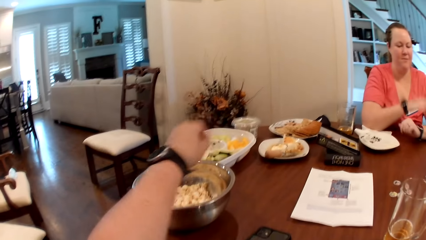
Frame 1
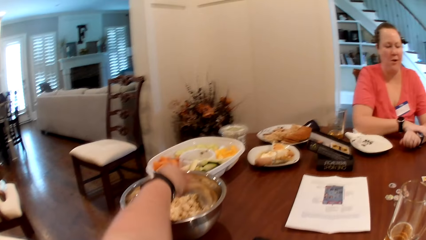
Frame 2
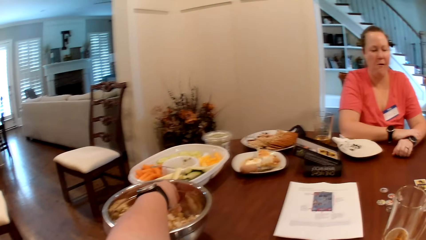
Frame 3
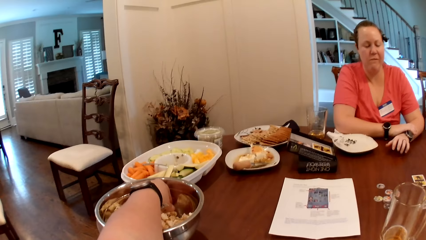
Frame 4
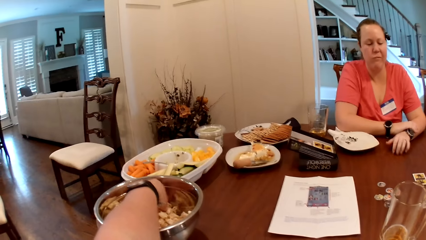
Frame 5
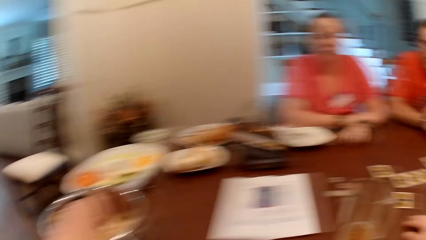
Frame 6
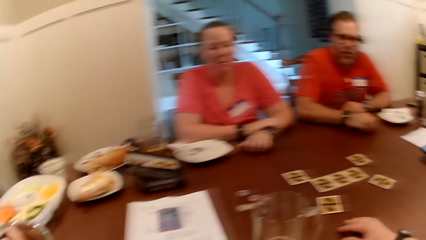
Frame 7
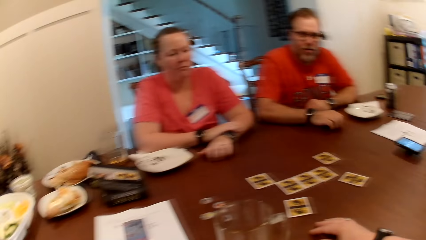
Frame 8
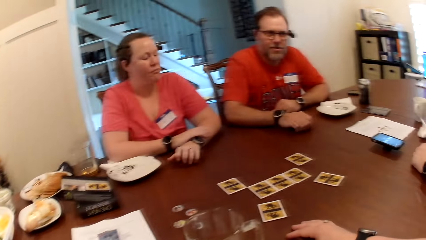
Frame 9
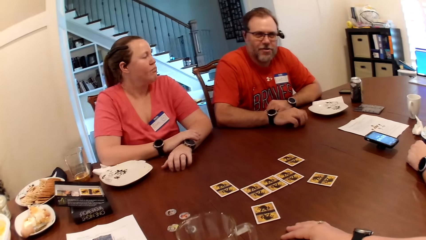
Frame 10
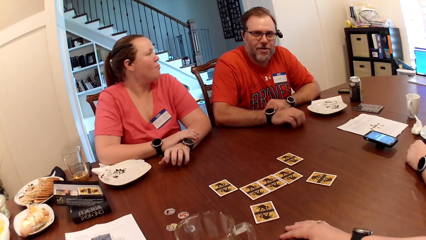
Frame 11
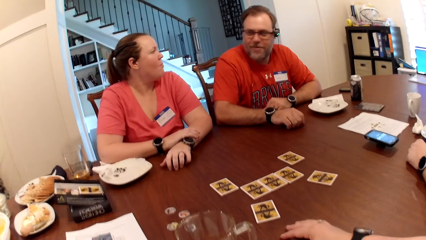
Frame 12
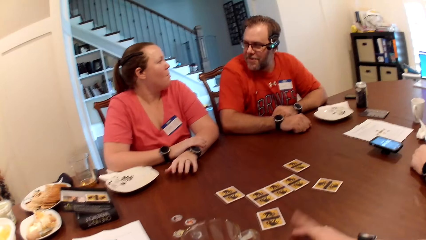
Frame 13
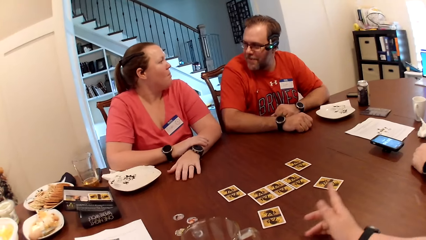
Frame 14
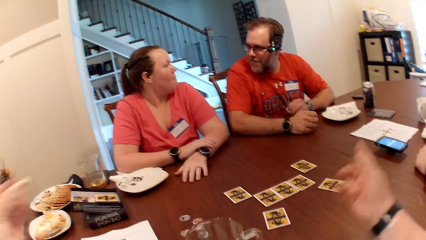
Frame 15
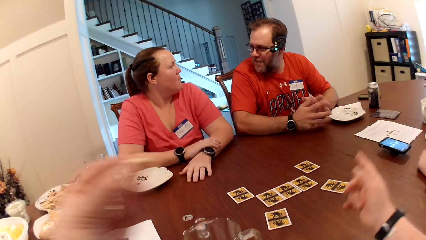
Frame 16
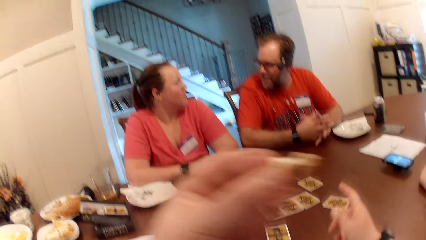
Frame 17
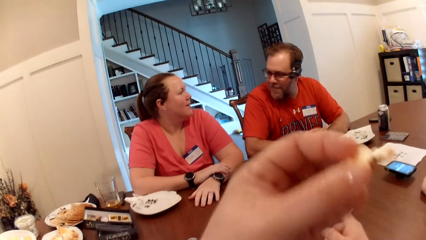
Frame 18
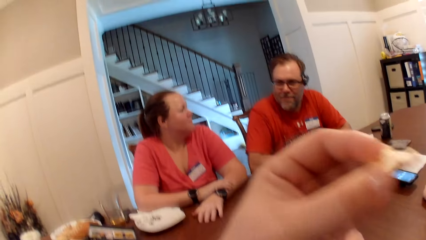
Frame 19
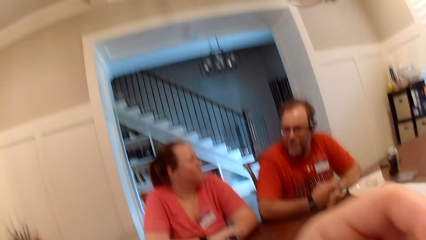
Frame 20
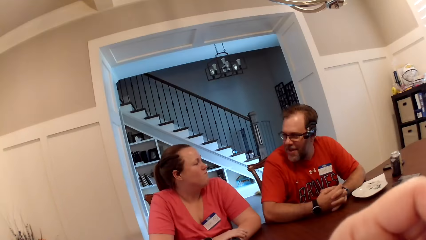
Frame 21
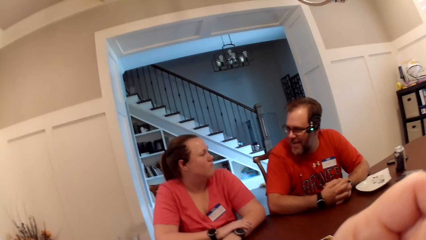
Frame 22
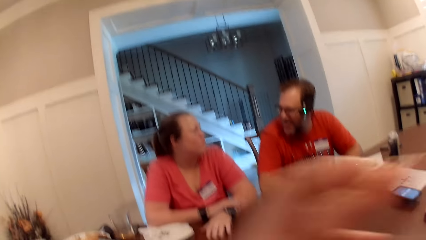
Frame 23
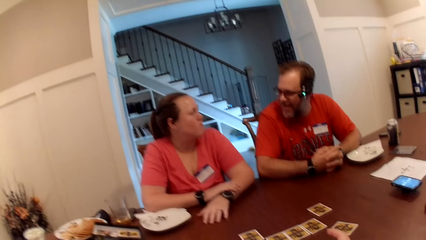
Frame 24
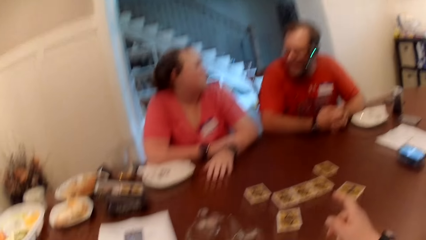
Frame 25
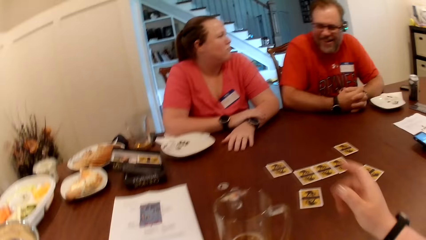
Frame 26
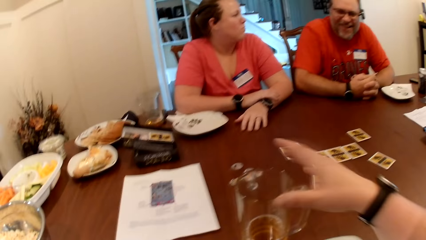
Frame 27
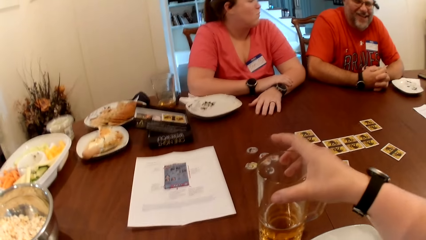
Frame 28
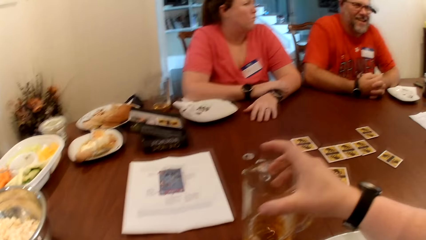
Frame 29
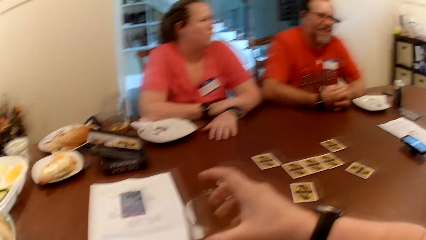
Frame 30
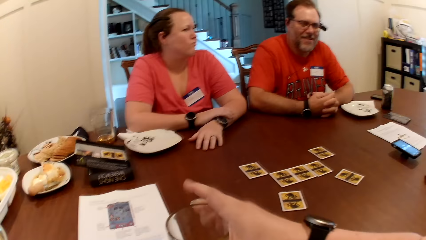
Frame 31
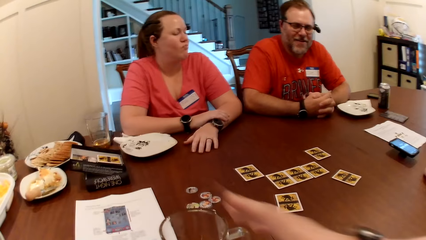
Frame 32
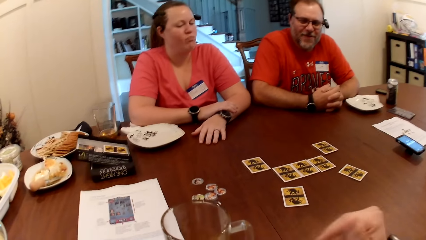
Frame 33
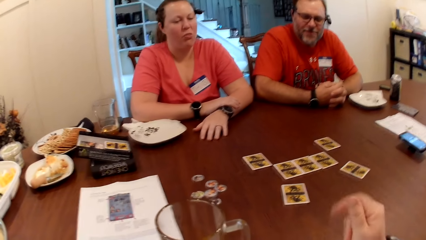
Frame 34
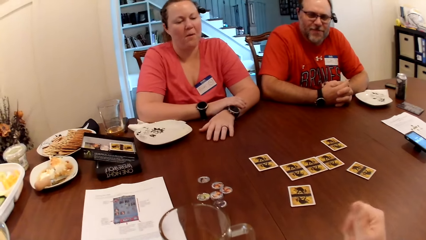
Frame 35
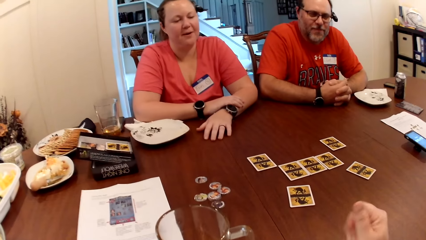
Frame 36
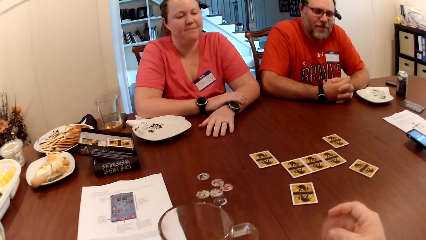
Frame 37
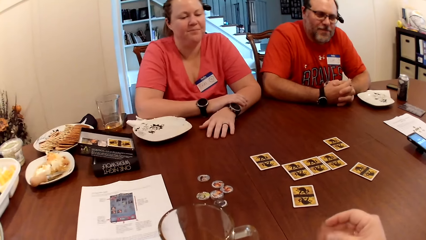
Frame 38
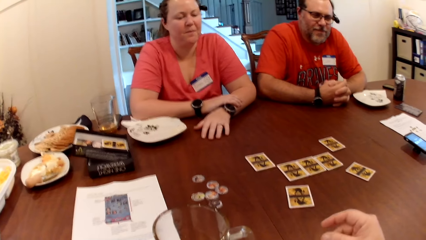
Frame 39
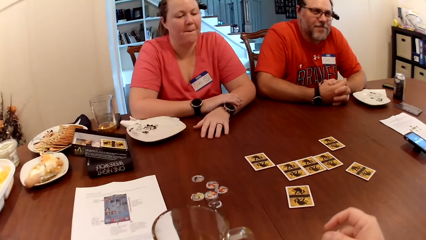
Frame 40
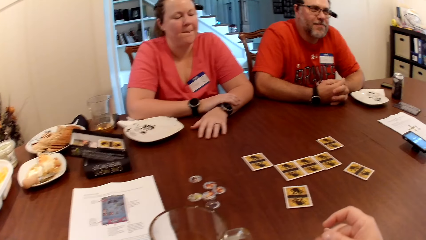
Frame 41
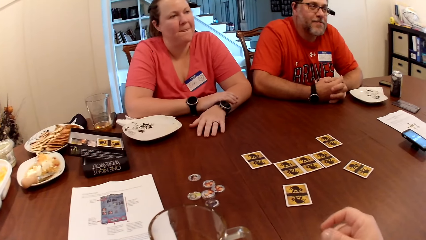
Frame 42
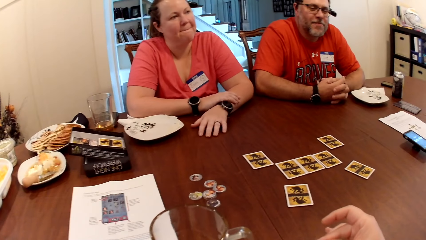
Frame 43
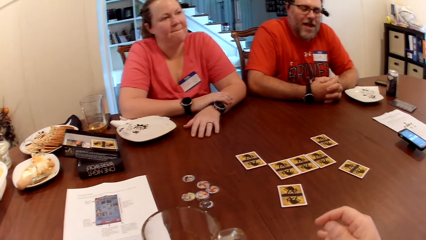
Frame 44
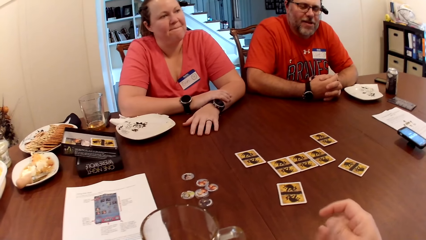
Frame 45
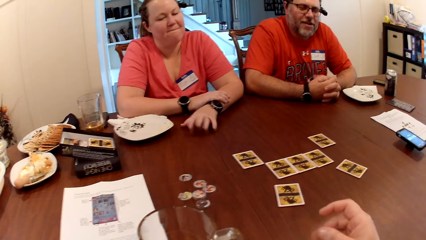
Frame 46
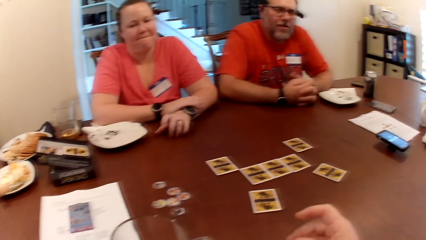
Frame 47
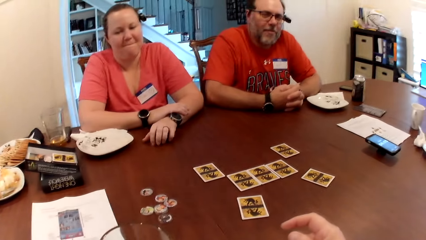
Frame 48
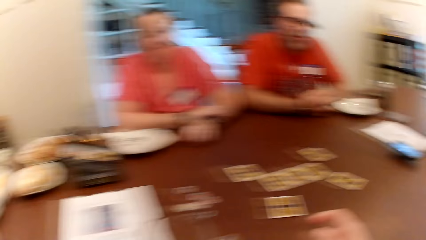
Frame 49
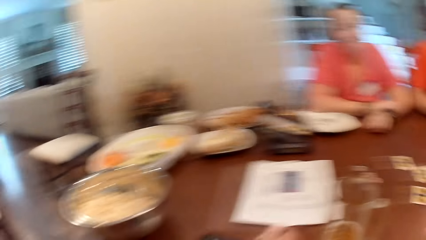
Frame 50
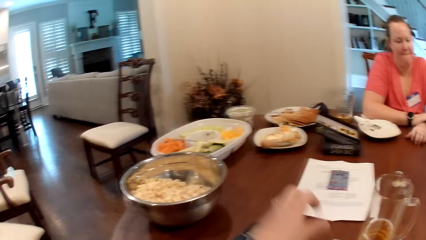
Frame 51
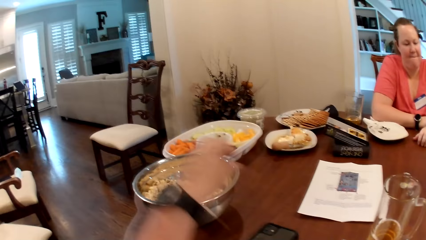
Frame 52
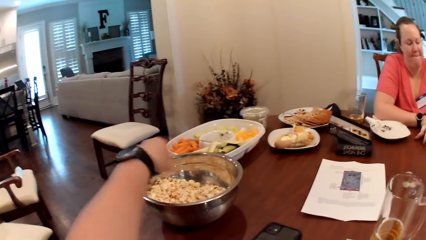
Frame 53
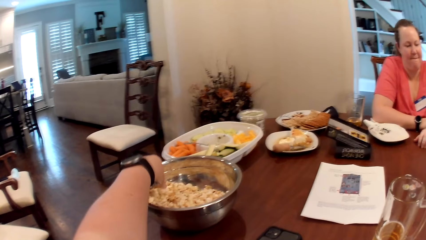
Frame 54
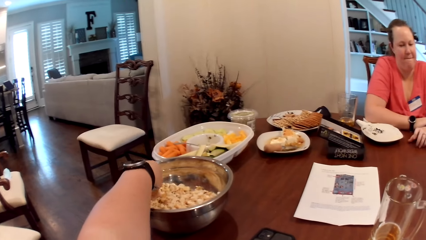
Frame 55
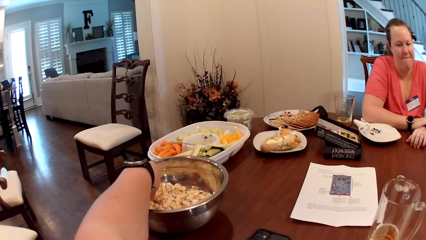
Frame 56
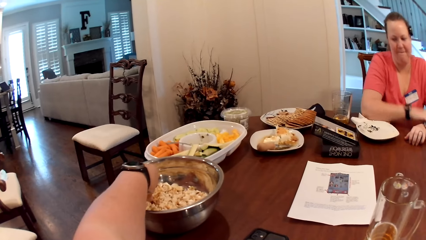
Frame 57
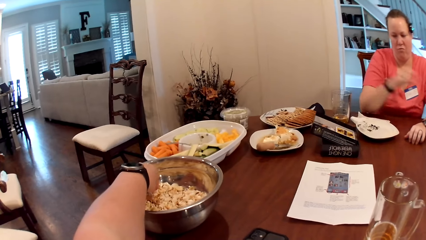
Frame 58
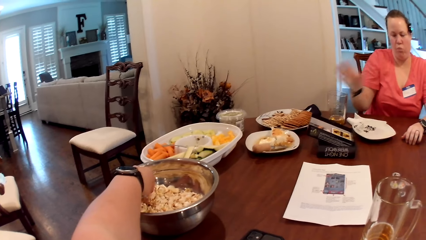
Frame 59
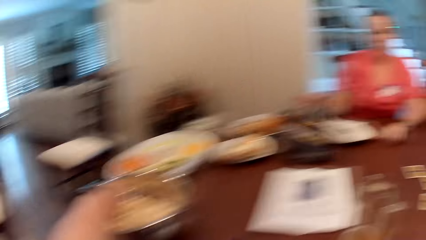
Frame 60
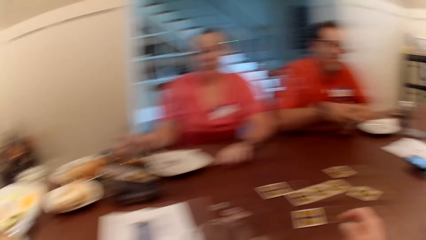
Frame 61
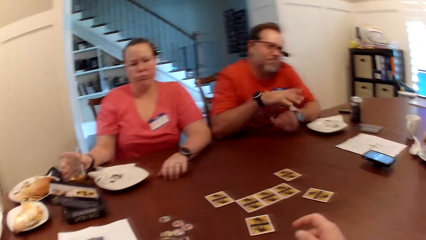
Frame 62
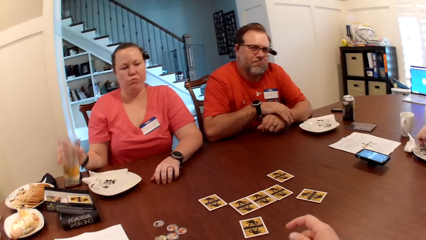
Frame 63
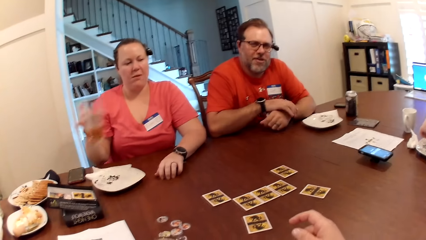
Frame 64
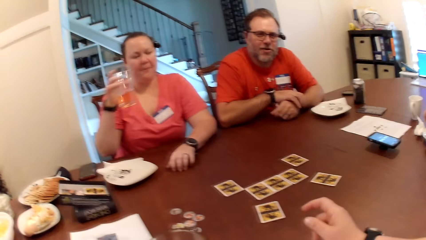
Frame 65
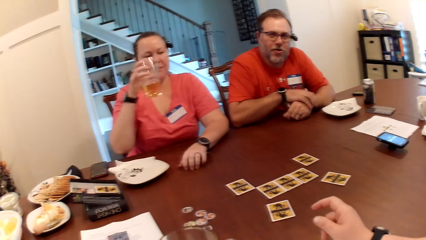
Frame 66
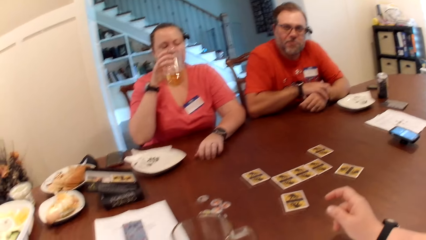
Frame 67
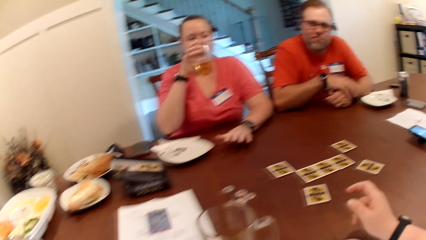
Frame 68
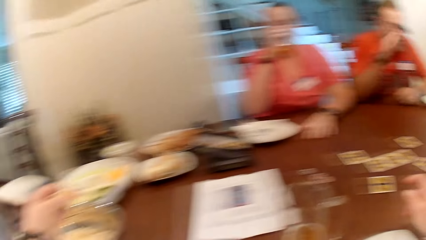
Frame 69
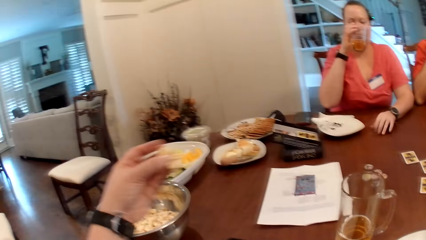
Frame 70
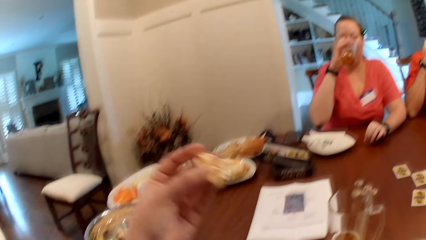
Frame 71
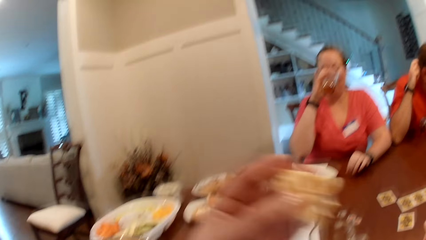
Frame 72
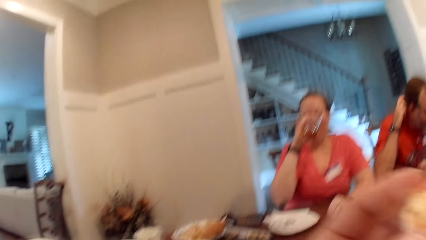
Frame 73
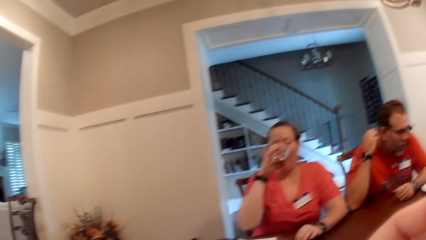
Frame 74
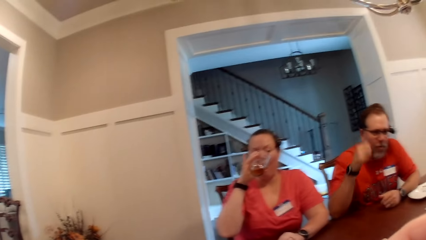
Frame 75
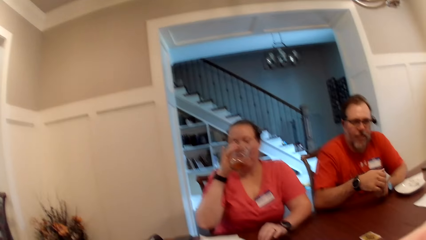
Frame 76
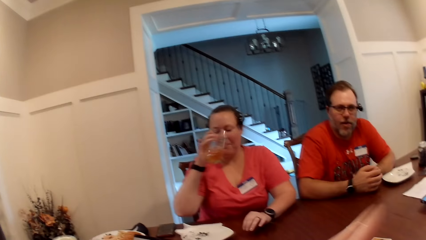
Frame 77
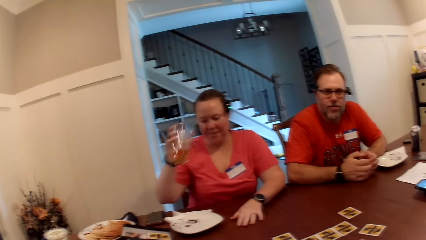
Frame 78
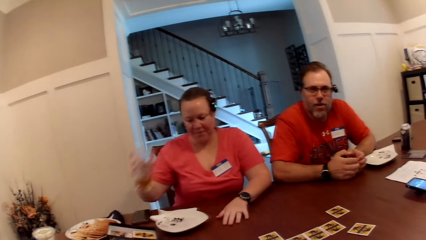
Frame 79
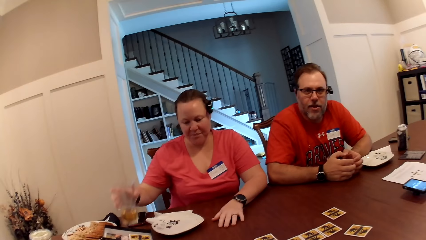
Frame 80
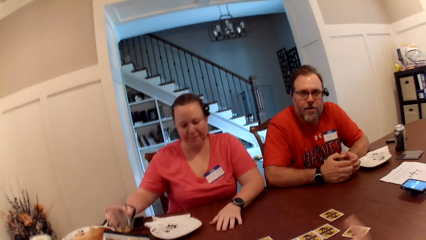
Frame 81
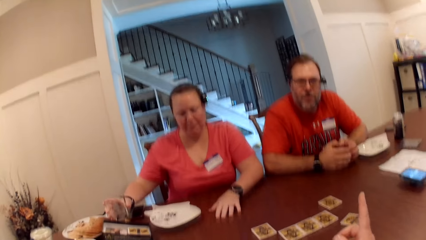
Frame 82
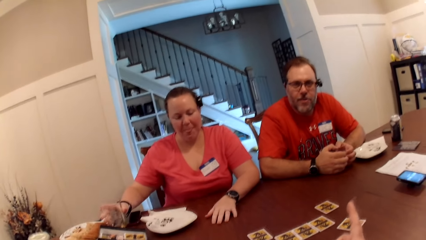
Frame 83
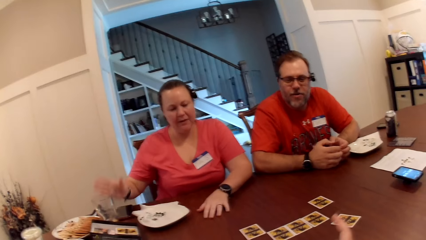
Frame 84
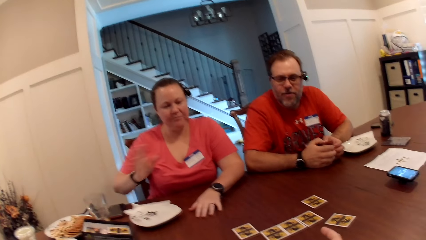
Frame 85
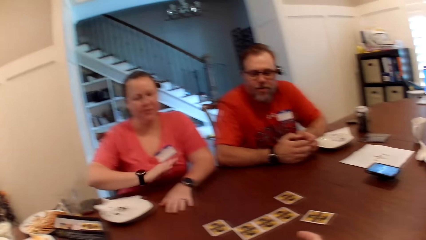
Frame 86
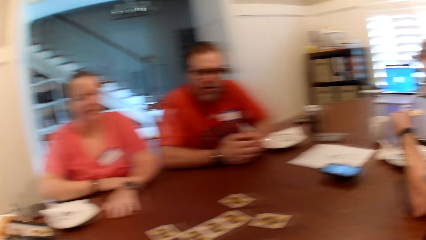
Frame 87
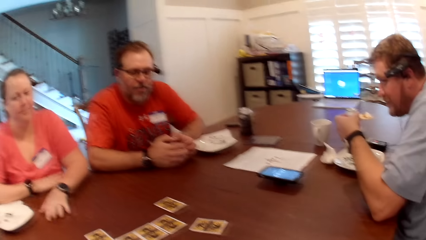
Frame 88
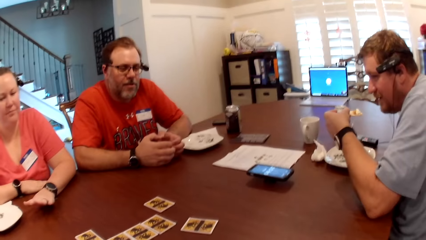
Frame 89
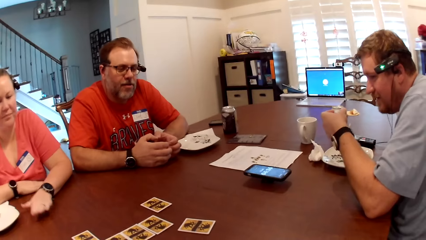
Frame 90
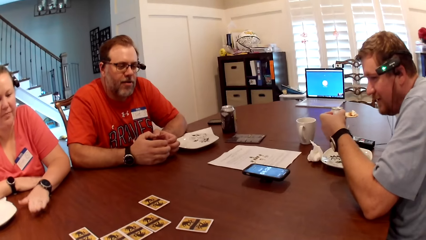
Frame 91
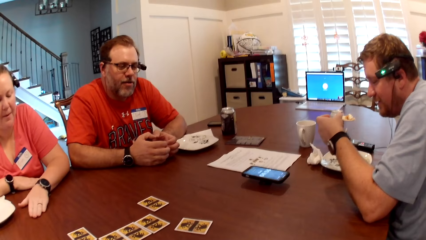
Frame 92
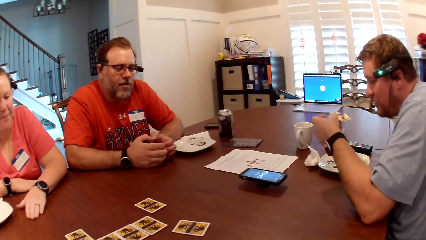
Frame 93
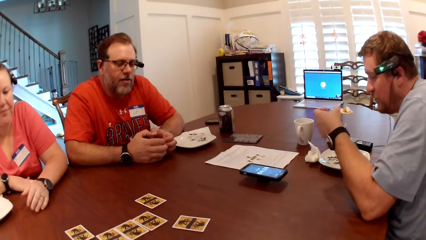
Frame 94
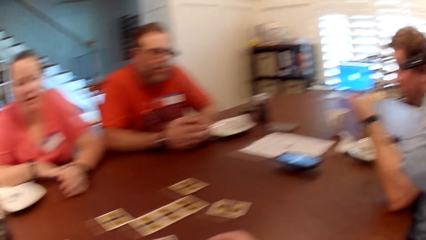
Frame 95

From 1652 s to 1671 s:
A woman places her right hand over her left hand. The camera wearer touches popcorn in a stainless bowl on the table with her left hand. The woman taps the fingers of her left hand on the table. A man interacts with the camera wearer, another man and a third man. The first man scratches the table with his right hand. The camera wearer picks the popcorn. She gestures with her right hand. The first man joins his hands together. The camera wearer puts a kernel of popcorn in her mouth with her left hand. The first man plays with his fingers. The camera wearer moves a glass cup on the table with her right hand. She holds the glass cup. She rubs the fingers of her right hand together. The woman taps the fingers of her left hand on the table. A man interacts with the camera wearer. The camera wearer touches popcorn in the stainless bowl with her left hand. She picks the popcorn. The woman removes her right hand from her left hand. The woman holds a glass cup on the table with her right hand. The woman picks the glass cup from the table with her right hand. The third man picks a slice of biscuit from a plate on the table with his left hand. The first man holds a wristwatch on his left hand with his right hand and adjusts the wristwatch on his left hand with his right hand. The woman taps her left hand on the table. The woman drinks beer or juice from the glass cup in her left hand. The woman lifts her left hand from the table. The first man itches his head with his right hand. The woman lifts her left hand from the table again. The camera wearer puts the popcorn in her left hand in her mouth. The woman drops her left hand on the table. The woman drops the glass cup on the table with her right hand. The camera wearer gestures with her right hand. The woman hits the table with both hands.
